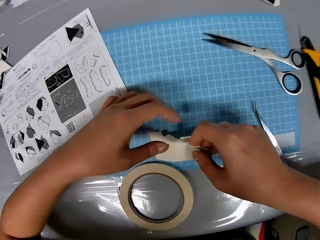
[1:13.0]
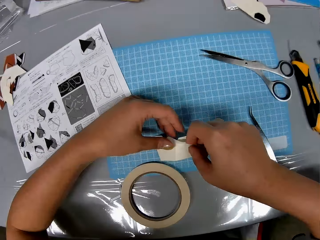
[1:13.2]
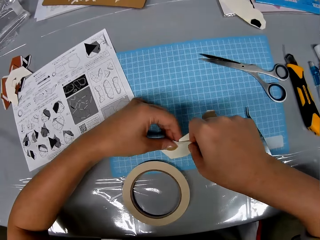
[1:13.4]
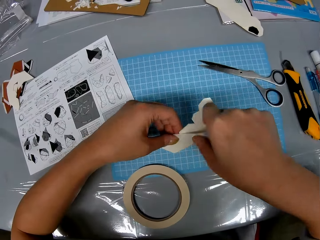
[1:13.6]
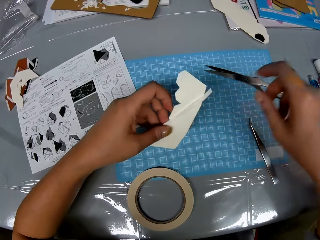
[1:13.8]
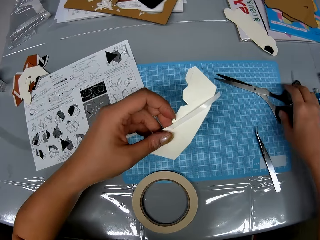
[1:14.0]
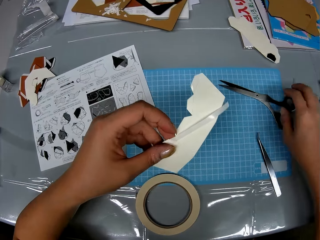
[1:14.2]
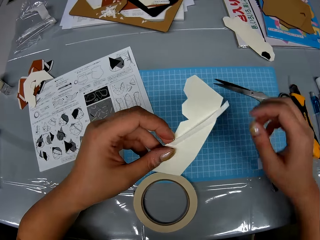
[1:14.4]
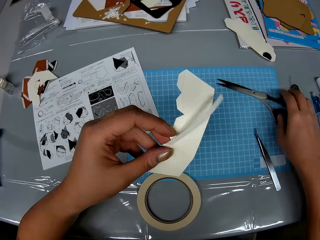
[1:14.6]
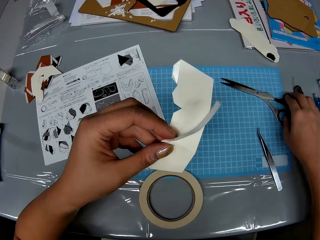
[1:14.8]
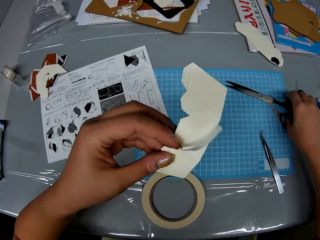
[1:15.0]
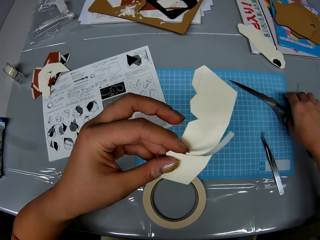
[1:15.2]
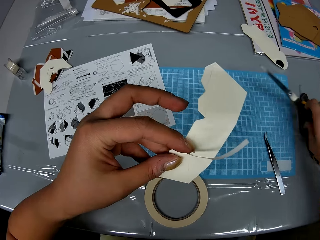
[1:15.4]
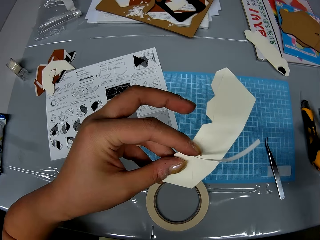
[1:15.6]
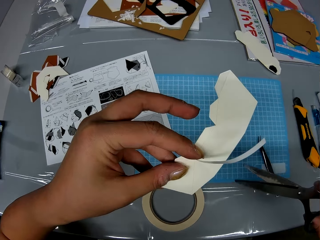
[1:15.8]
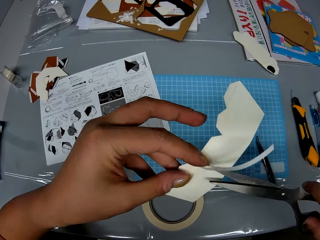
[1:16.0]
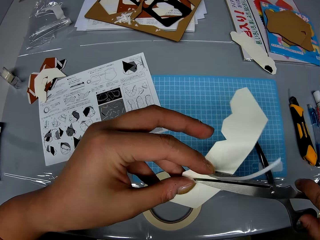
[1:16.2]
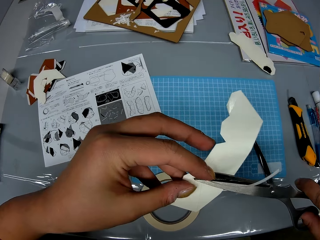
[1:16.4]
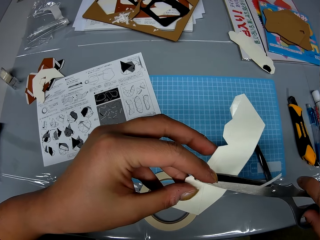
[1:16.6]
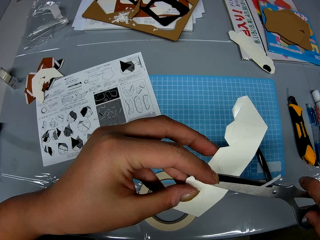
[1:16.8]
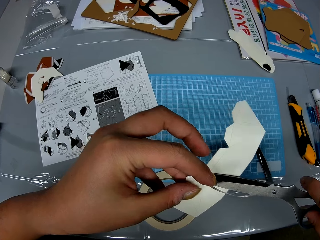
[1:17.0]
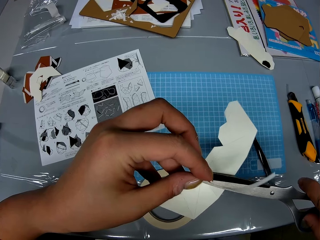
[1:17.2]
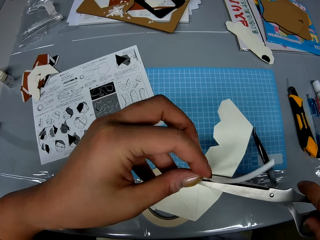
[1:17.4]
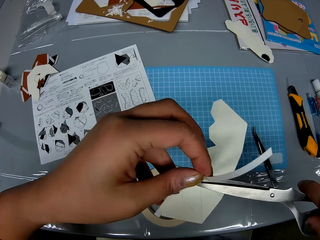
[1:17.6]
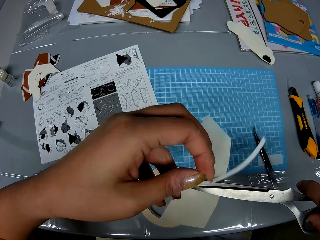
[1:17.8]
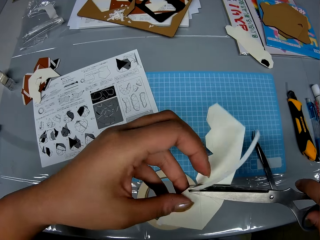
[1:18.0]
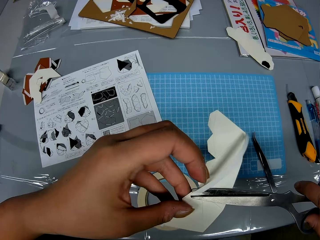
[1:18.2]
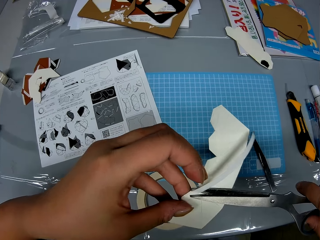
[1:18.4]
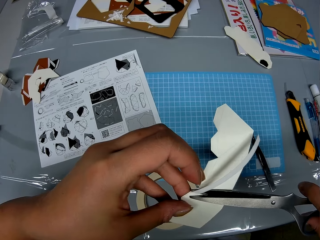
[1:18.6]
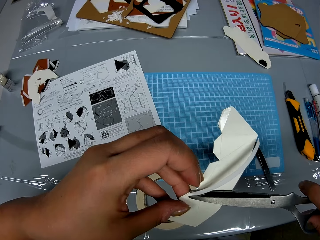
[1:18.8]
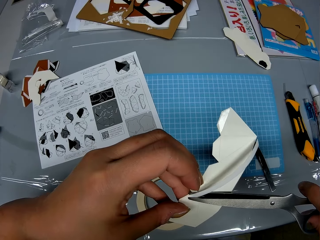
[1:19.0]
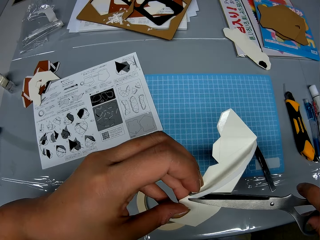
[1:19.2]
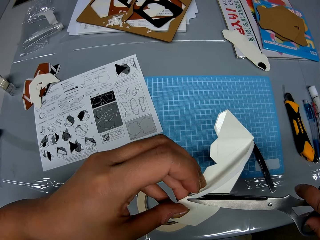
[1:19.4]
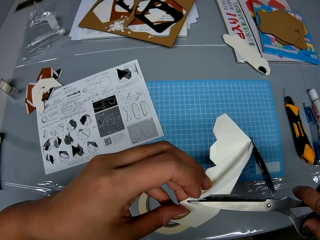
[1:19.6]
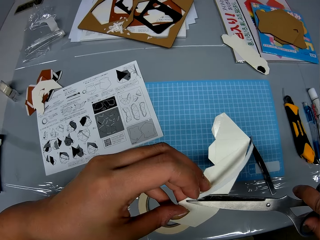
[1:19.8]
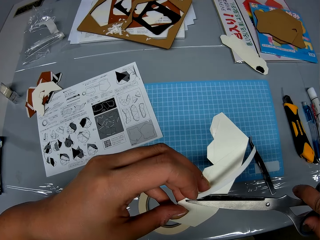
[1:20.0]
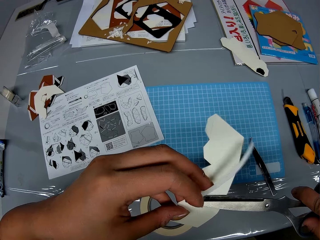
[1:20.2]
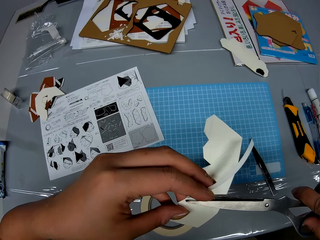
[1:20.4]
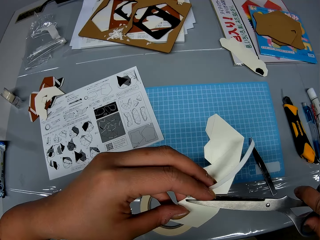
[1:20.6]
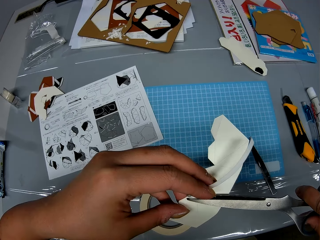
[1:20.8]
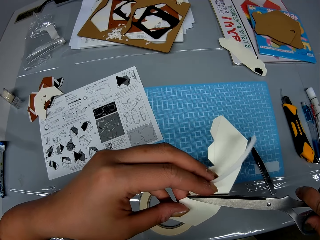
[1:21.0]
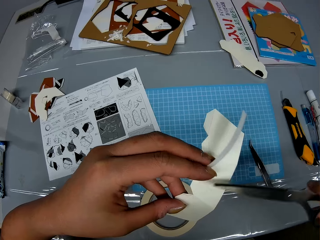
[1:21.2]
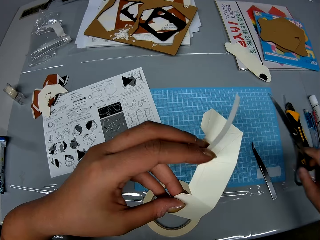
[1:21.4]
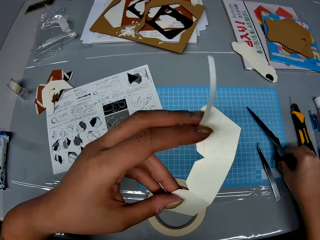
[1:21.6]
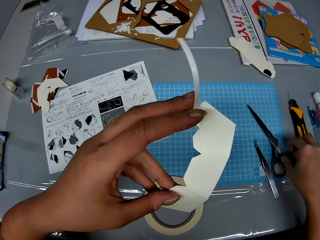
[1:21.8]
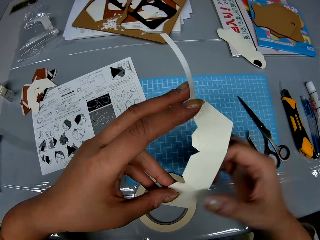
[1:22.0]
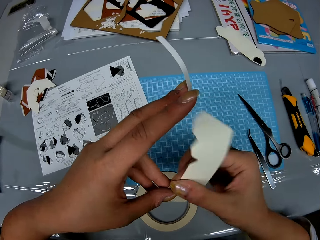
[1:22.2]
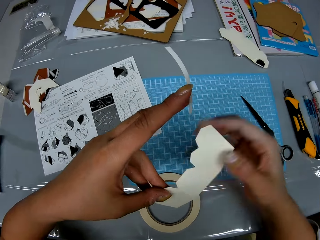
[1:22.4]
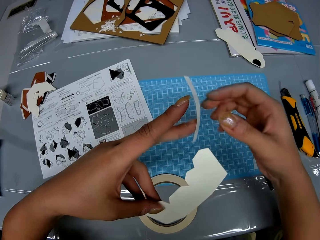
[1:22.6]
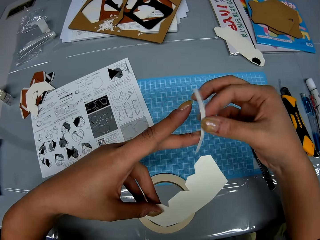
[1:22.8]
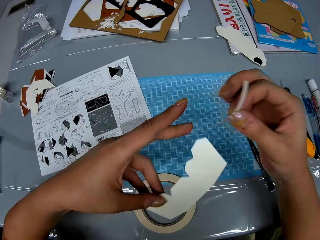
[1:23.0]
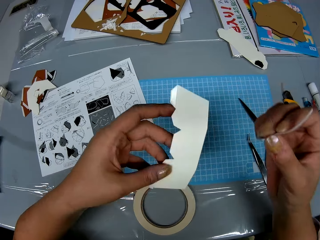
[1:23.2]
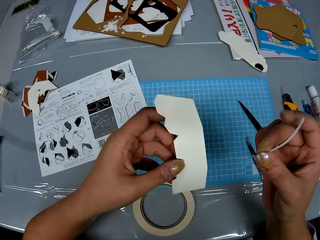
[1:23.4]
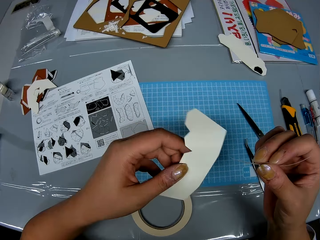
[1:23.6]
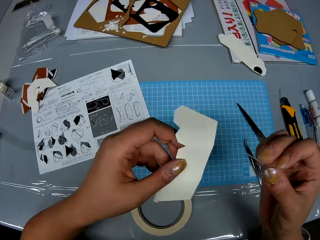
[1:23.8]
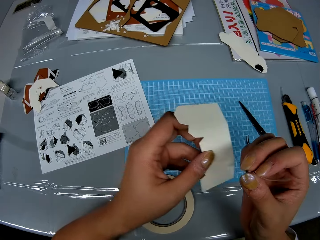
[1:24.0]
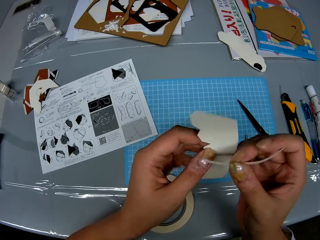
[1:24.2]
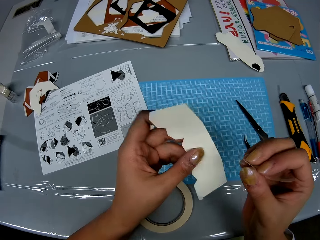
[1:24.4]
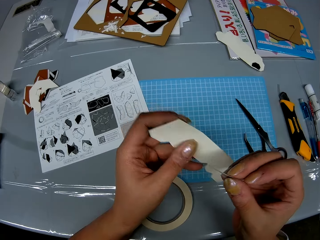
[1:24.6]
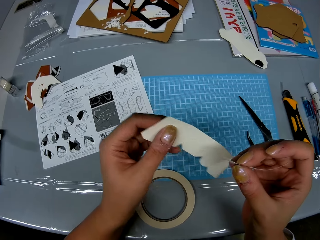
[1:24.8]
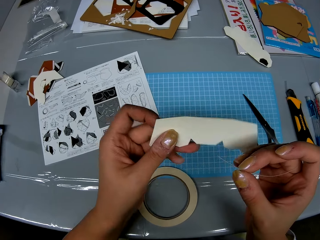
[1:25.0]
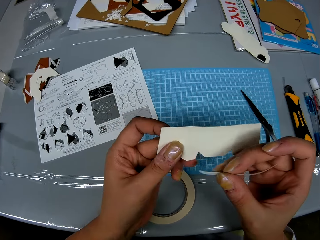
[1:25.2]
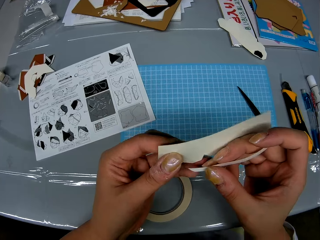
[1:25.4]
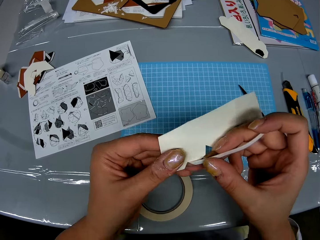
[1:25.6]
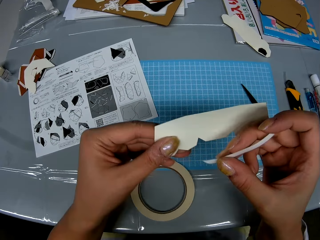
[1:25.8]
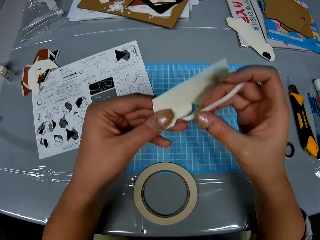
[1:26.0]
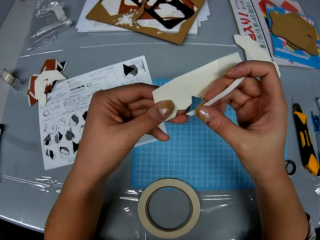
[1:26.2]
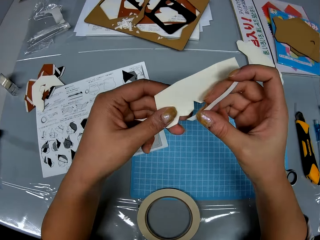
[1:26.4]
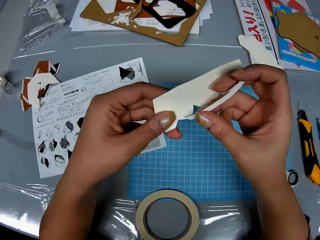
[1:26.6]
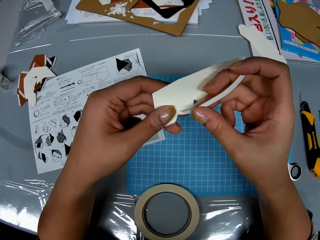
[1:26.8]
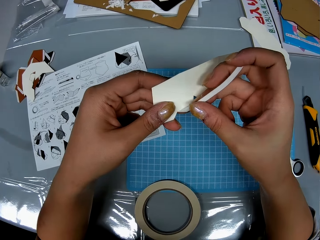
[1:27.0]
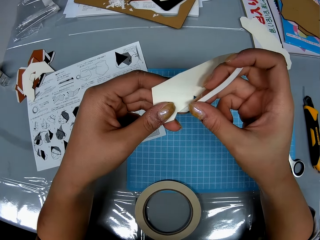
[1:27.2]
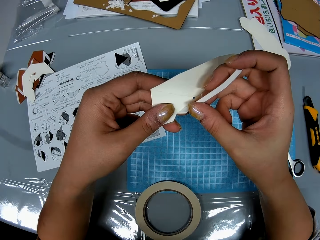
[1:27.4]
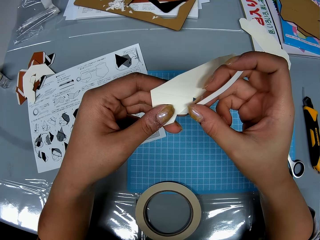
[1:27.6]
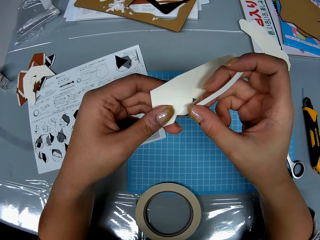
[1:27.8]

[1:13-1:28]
The camera wearer picks up the craft or paper from the table. They pick up the scissors from the table. They cut out the tape with the scissors. They cut the tape. They drop the scissors on the table. They pick up the piece of the tape. They rotate the paper on the hand. They adjust the craft. They place the tape on the craft.

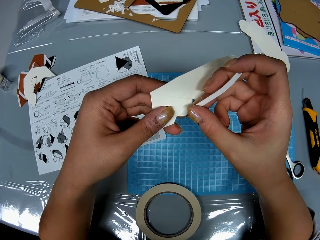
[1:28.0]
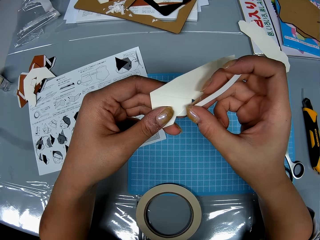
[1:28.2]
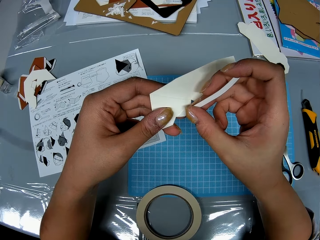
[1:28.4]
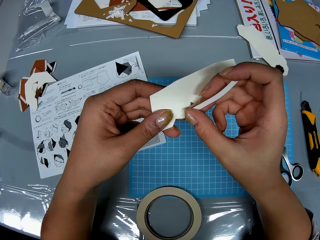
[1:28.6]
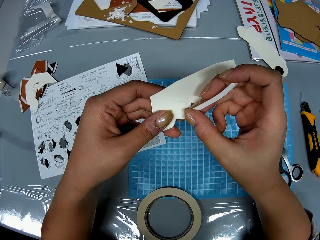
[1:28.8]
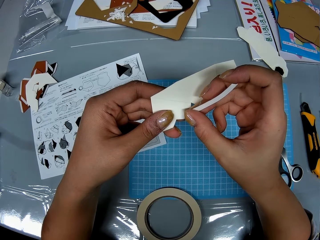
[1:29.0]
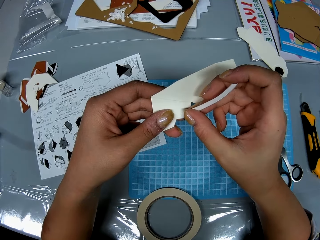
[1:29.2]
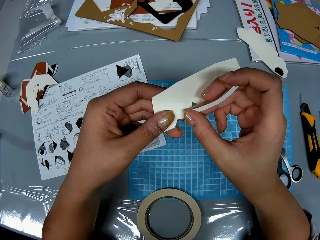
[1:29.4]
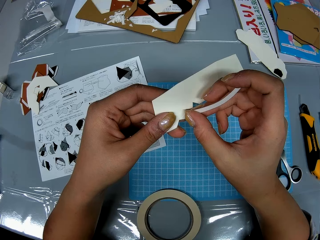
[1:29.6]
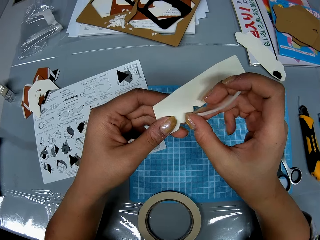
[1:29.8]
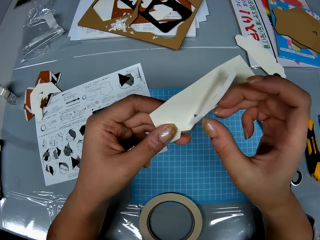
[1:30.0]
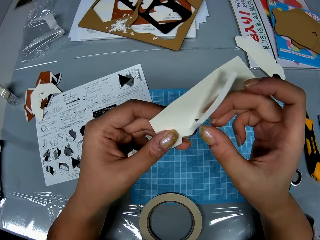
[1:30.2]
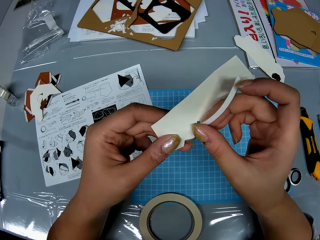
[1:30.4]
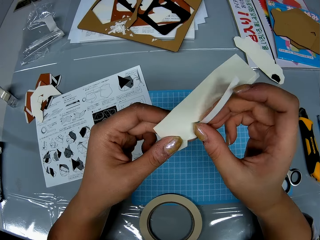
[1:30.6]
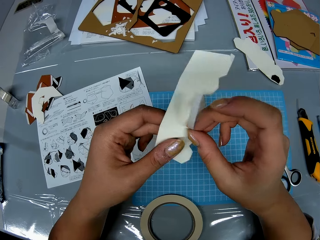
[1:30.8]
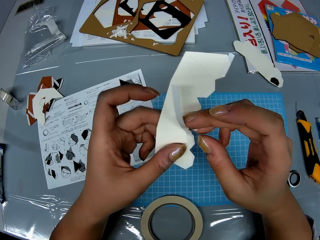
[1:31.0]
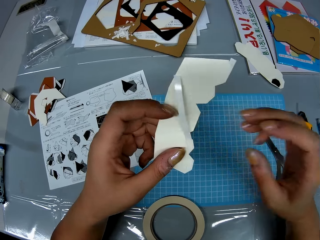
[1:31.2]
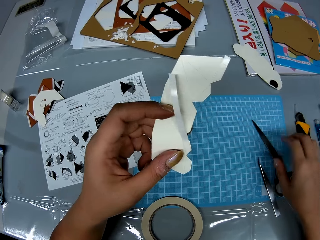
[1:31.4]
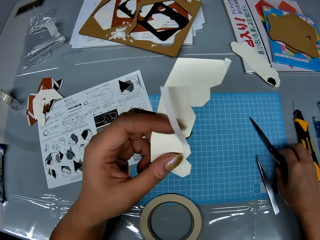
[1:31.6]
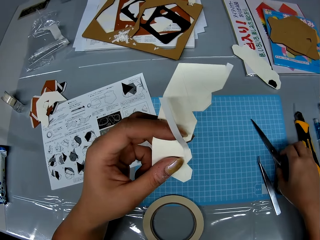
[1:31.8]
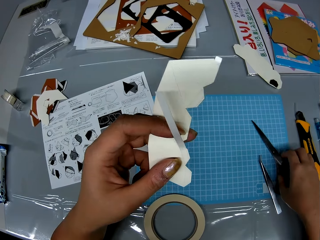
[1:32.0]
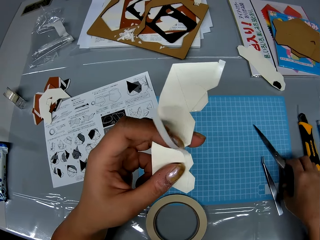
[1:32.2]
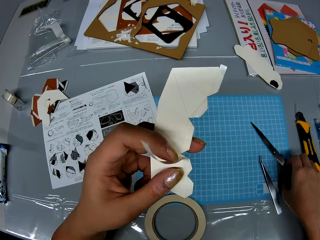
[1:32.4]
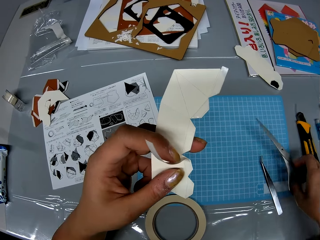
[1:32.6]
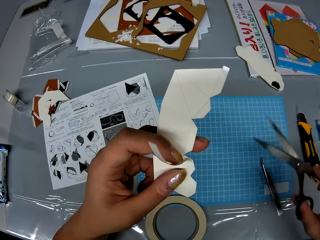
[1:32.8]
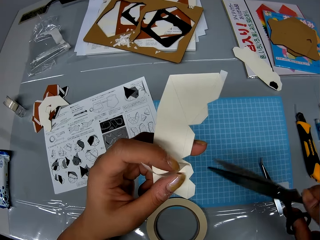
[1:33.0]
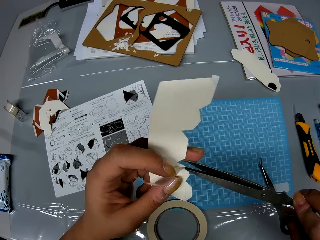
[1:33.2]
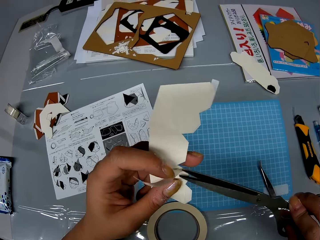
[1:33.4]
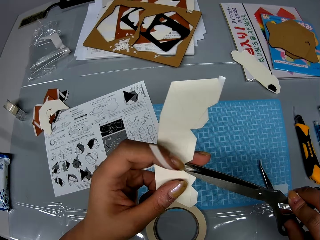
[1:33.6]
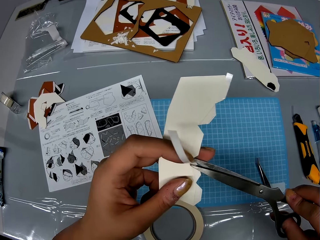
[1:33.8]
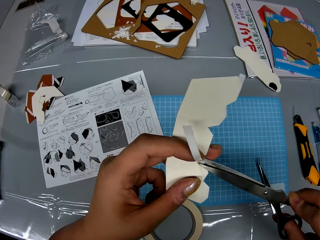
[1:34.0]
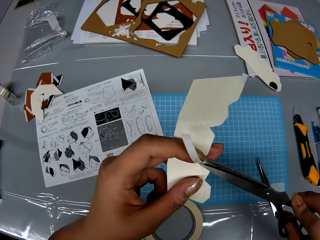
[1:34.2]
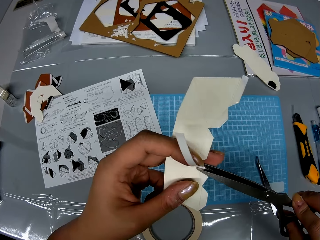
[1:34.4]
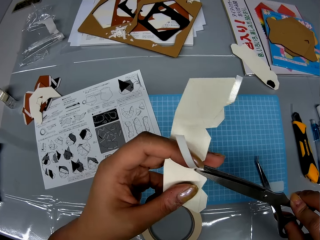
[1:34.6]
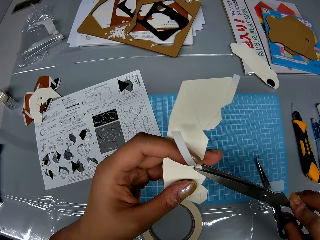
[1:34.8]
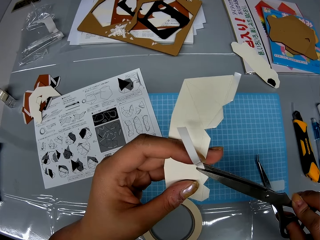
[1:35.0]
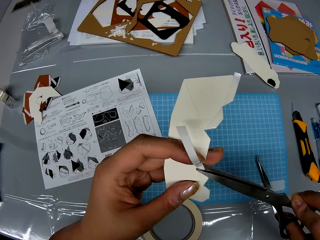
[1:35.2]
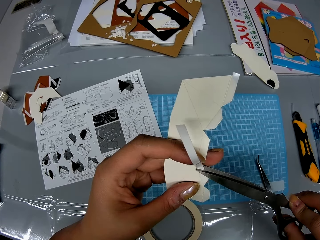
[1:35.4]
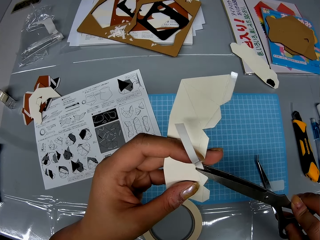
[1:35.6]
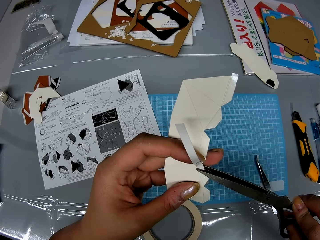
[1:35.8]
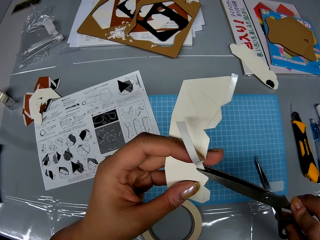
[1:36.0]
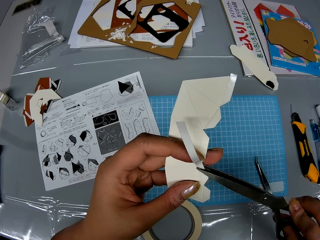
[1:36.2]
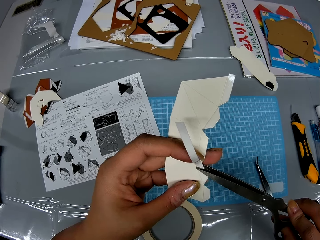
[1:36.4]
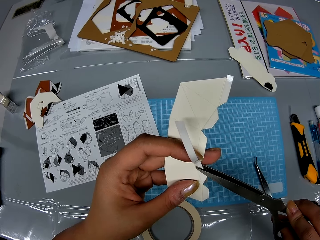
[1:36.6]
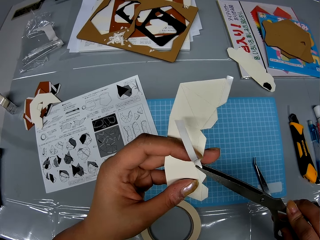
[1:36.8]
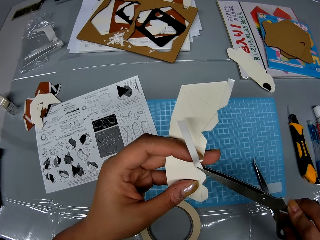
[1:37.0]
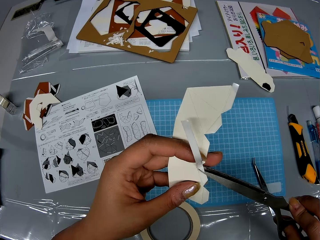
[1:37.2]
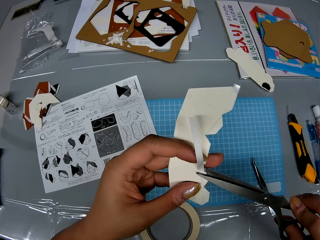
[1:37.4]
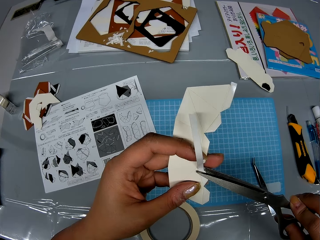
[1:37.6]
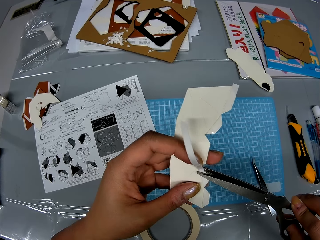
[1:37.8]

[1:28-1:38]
The camera wearer tapes the paper. They pick up the scissors from the table. They cut out the tape with the scissors.
